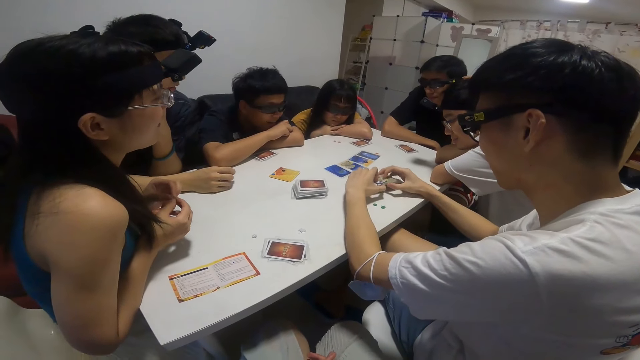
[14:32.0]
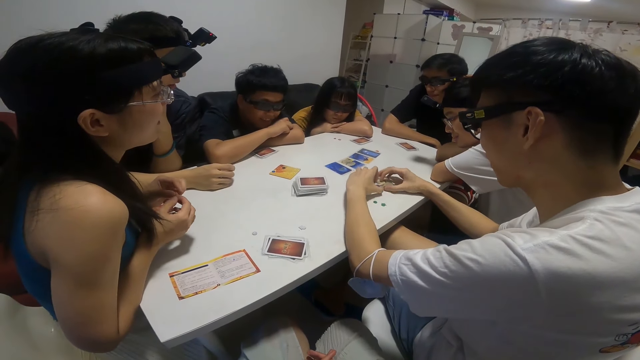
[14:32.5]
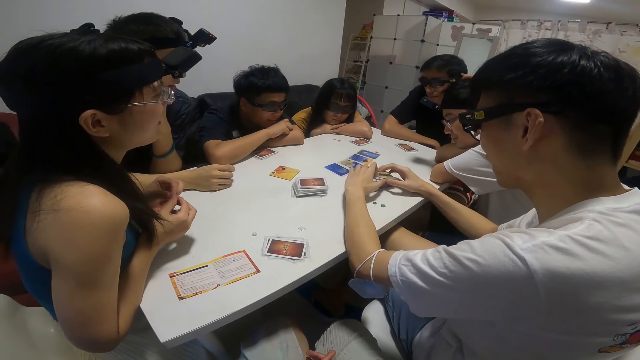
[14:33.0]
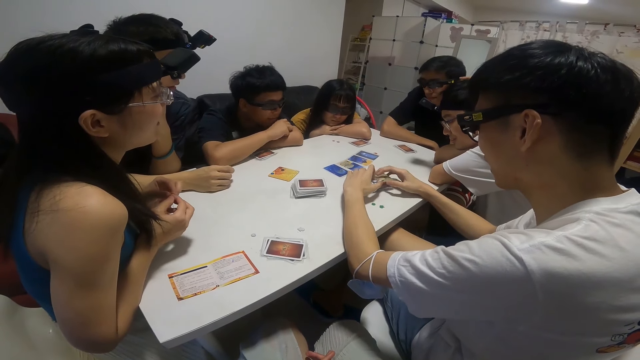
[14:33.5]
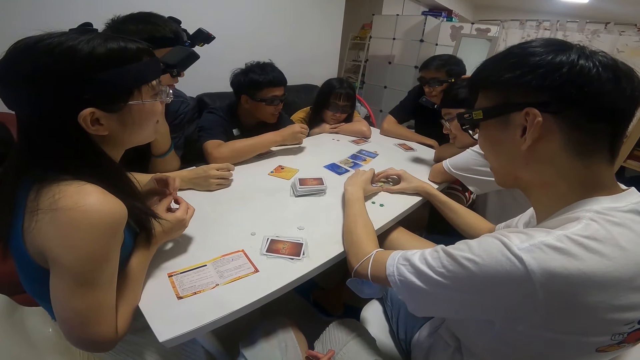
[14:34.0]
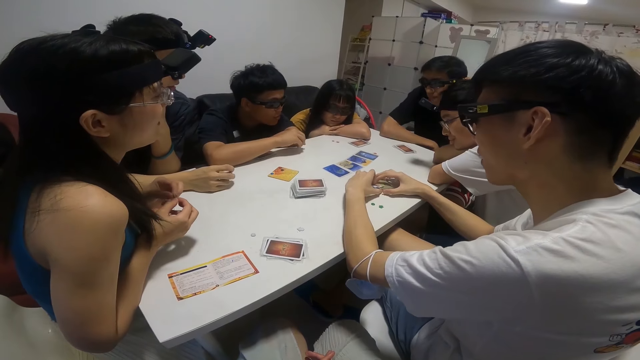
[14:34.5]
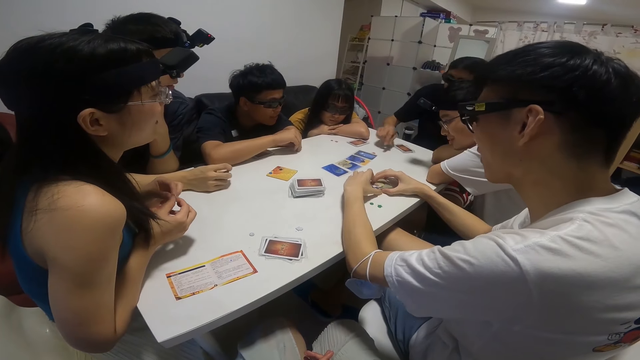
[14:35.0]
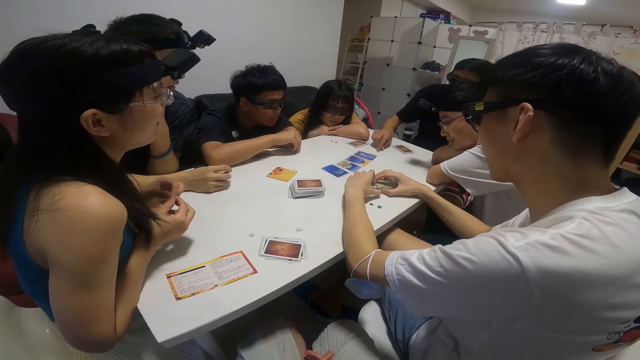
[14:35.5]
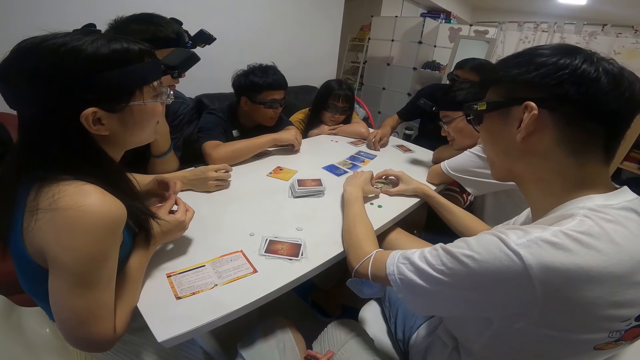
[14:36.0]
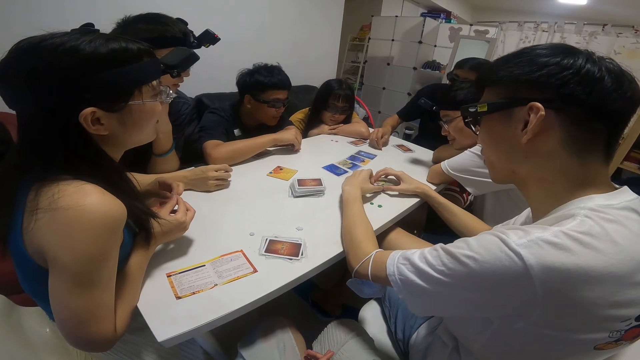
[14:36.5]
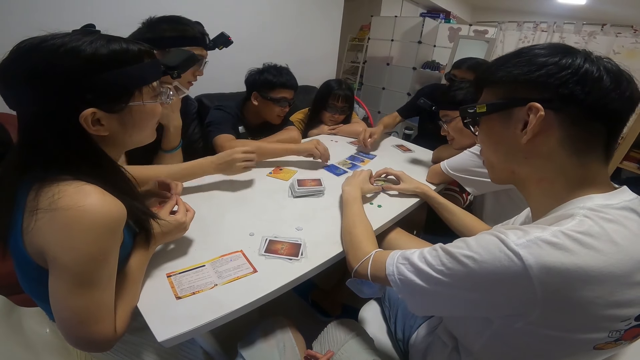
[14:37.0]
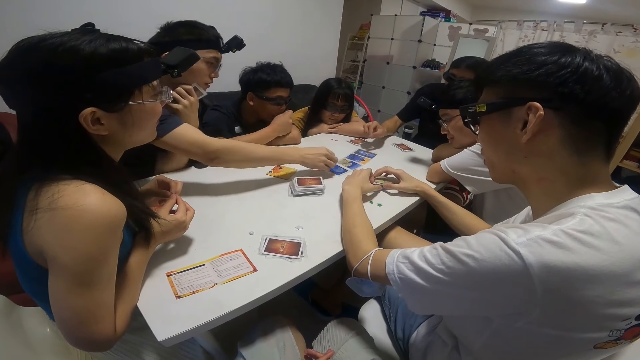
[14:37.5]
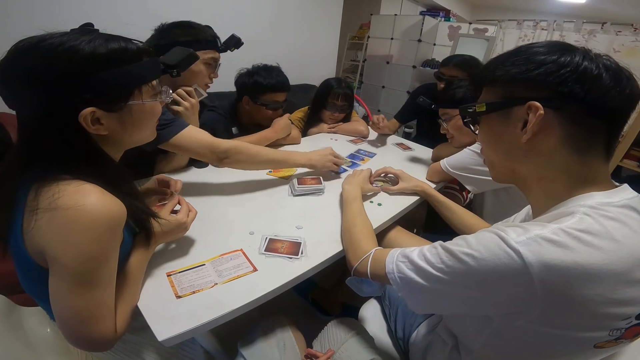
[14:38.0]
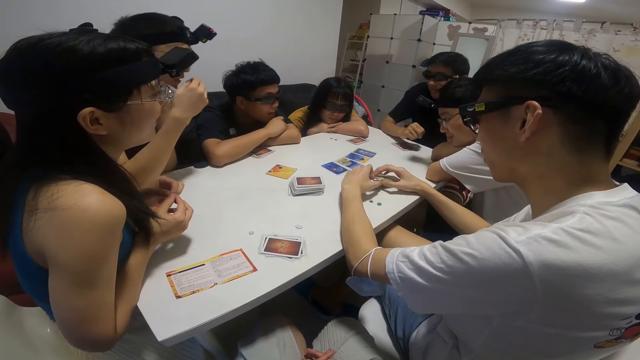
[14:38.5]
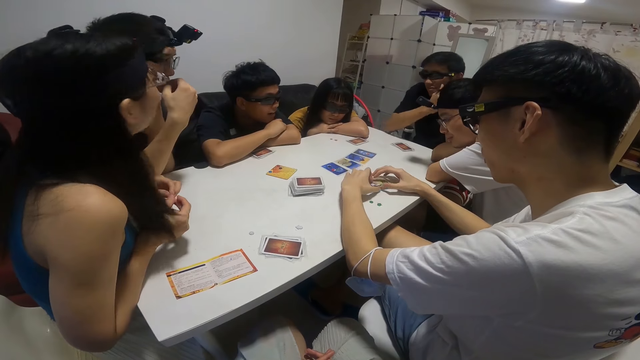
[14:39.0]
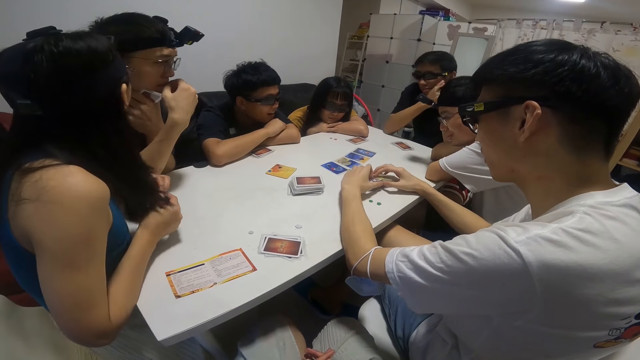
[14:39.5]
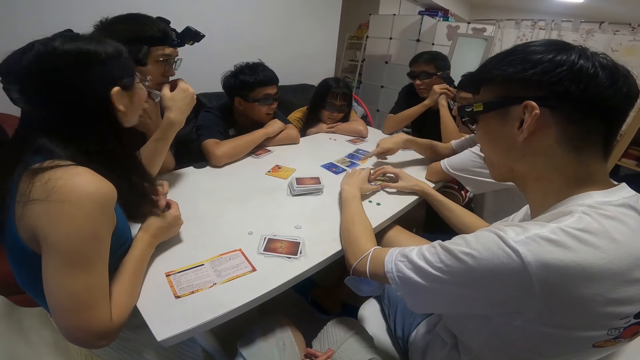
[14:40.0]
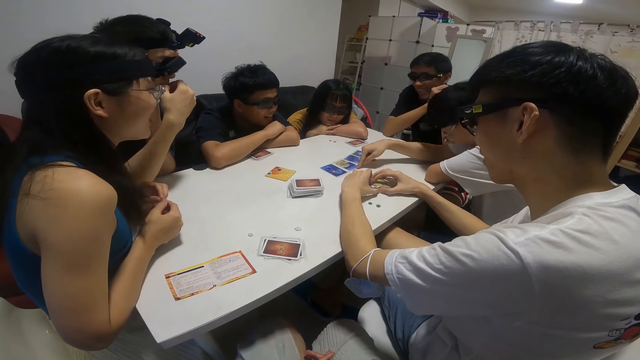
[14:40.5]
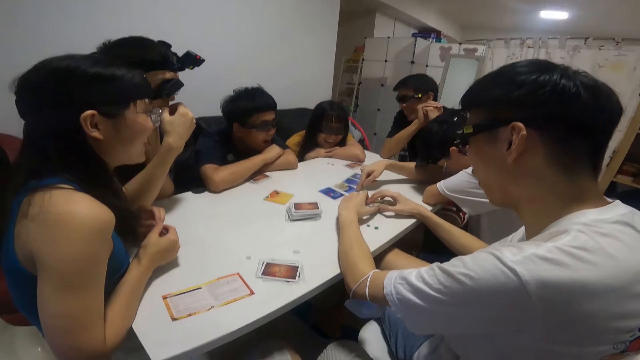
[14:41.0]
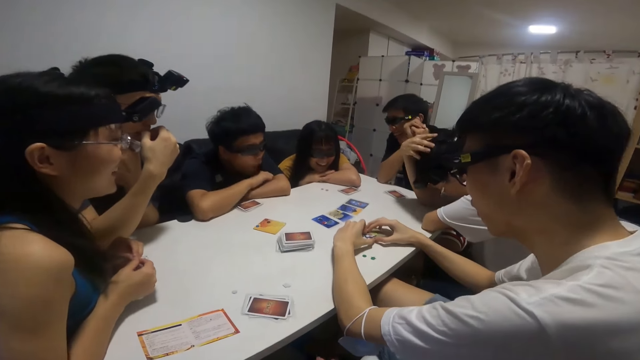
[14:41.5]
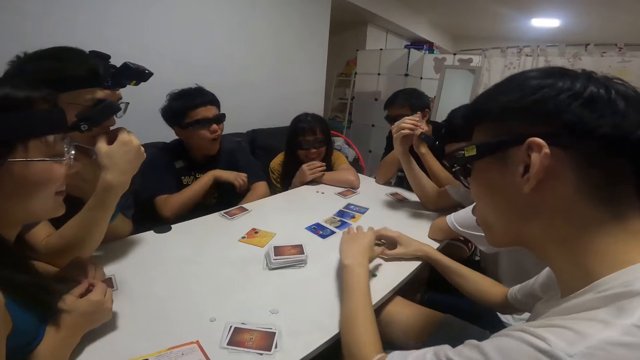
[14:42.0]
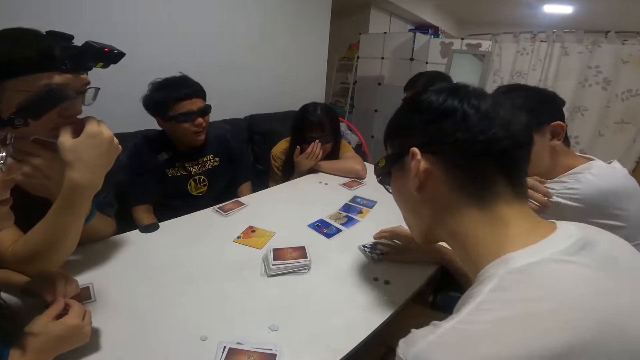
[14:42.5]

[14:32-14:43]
A man picks up the cards. A boy picks up a sticker from the table with his right hand. Another man picks up another sticker from the table with his right hand. Another man picks up another sticker from the table with his right hand. The camera wearer looks at the card on the table. Another man points at the cards on the table.

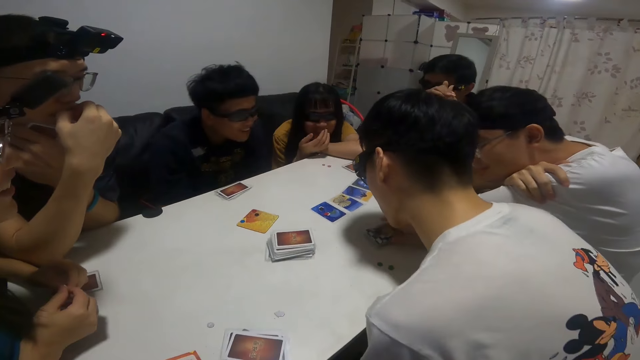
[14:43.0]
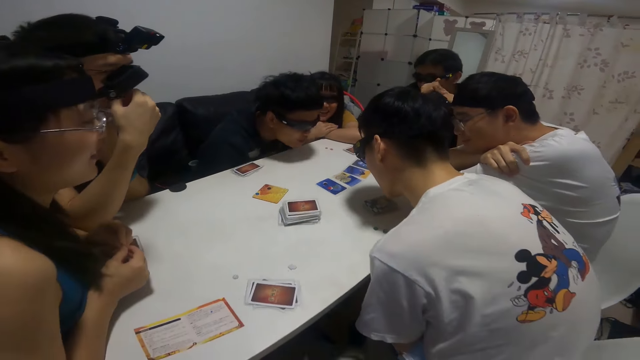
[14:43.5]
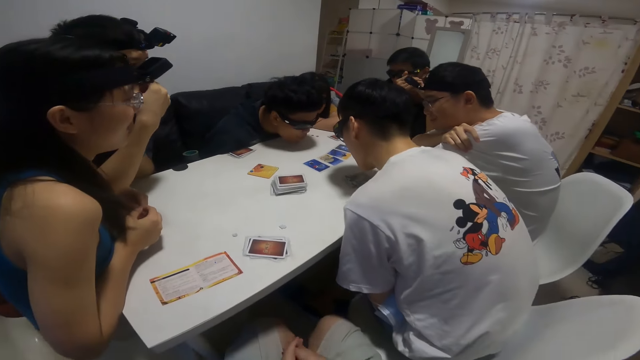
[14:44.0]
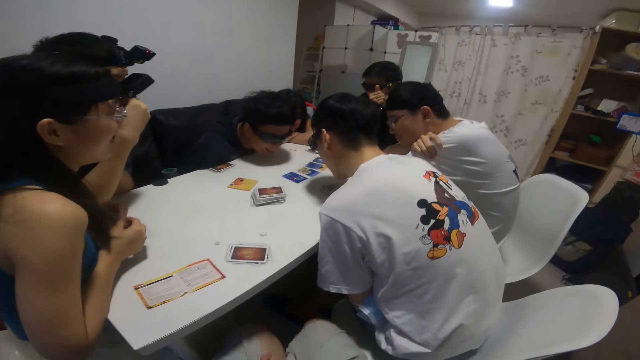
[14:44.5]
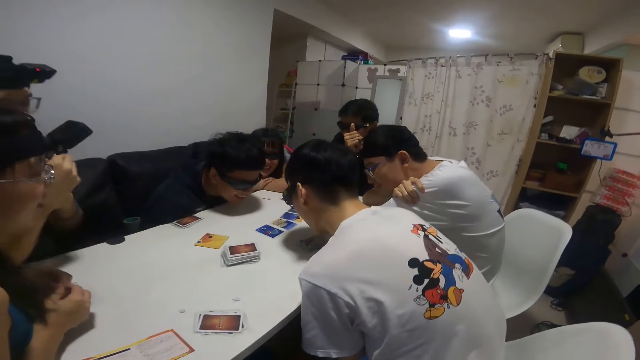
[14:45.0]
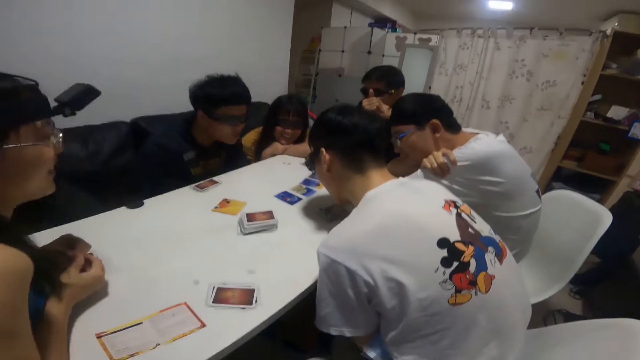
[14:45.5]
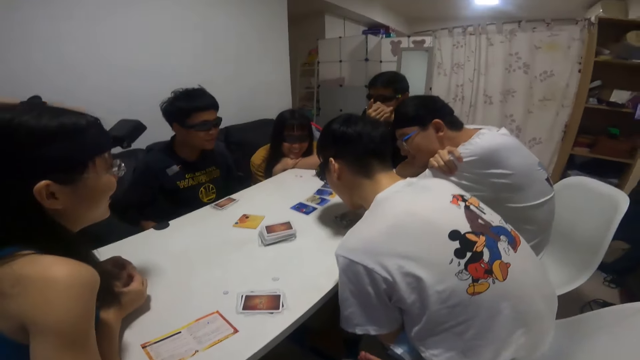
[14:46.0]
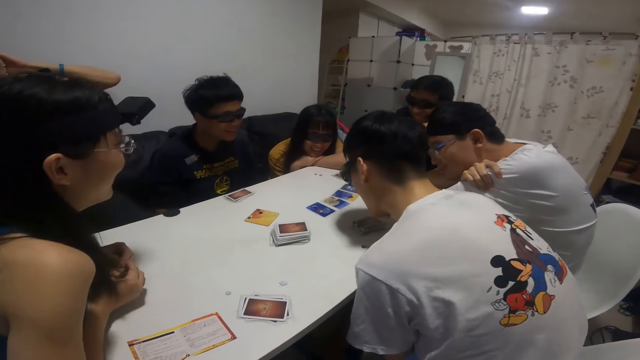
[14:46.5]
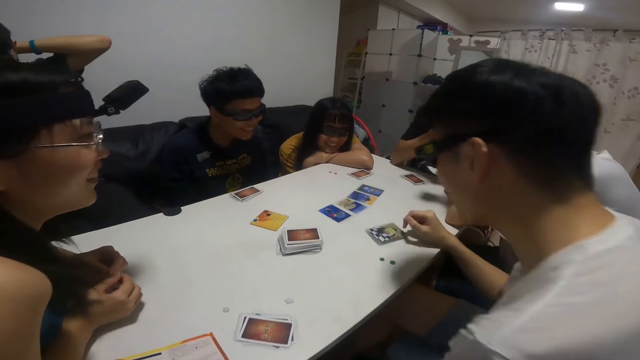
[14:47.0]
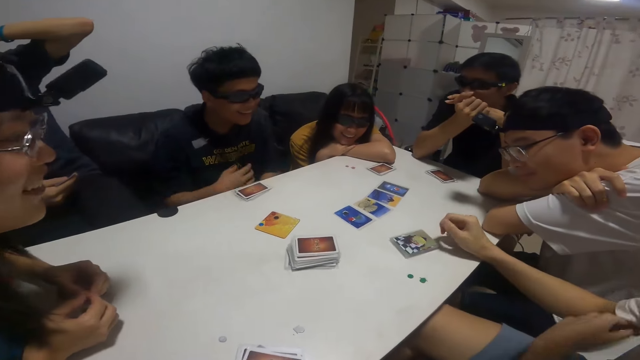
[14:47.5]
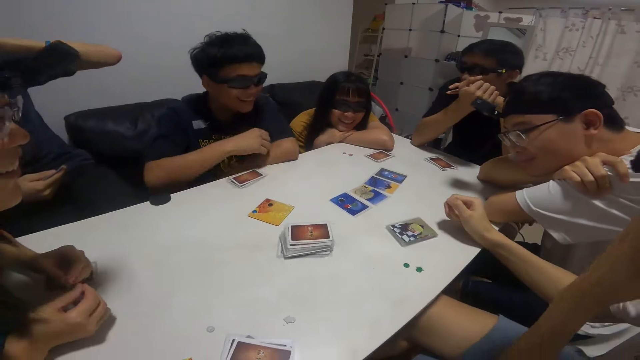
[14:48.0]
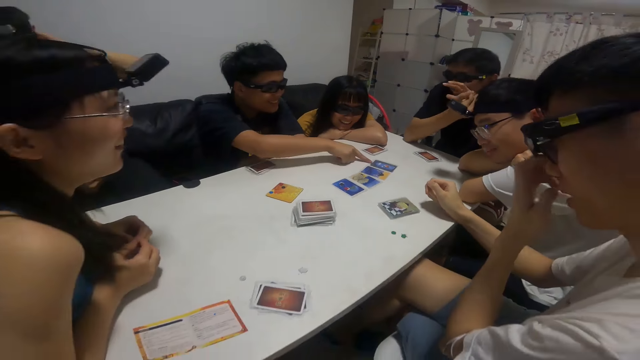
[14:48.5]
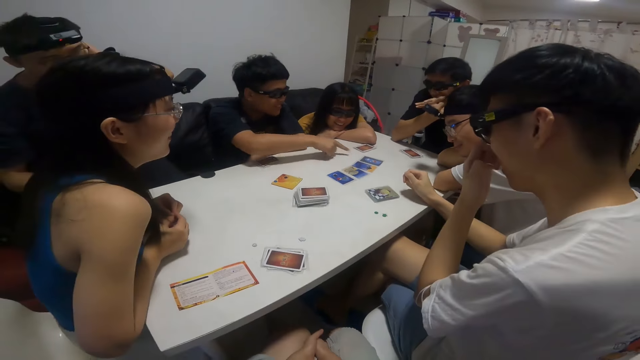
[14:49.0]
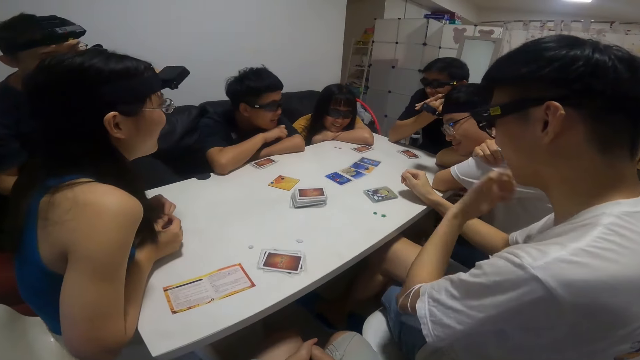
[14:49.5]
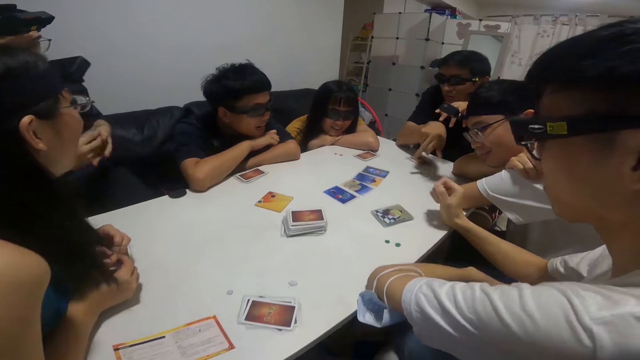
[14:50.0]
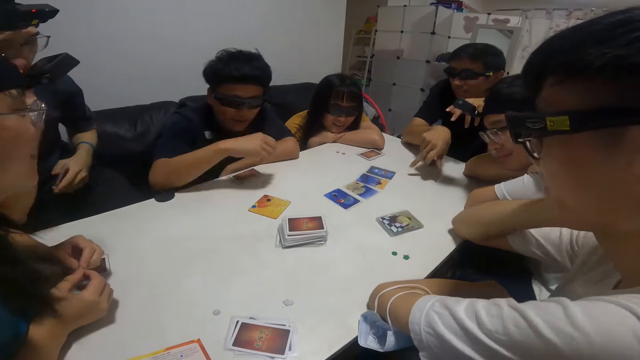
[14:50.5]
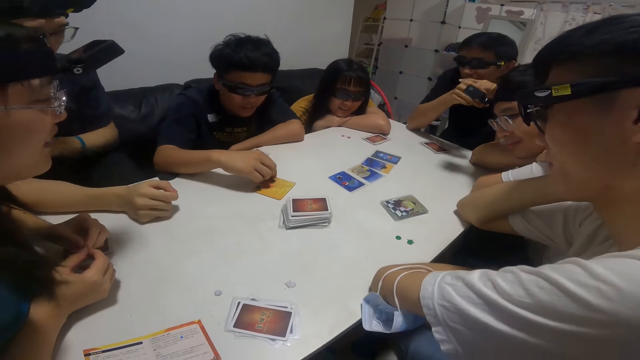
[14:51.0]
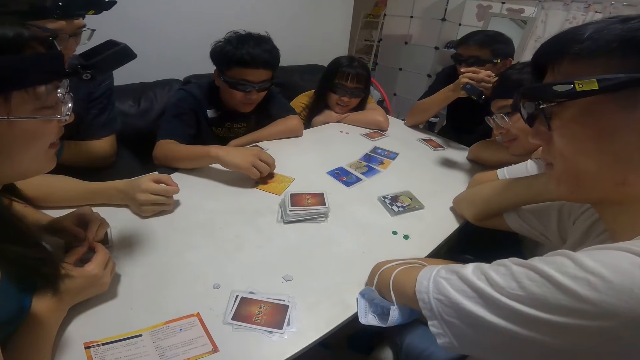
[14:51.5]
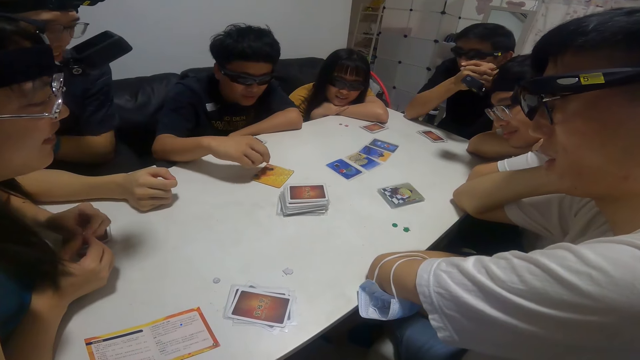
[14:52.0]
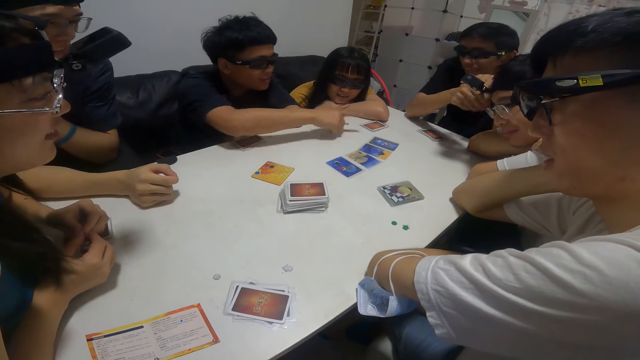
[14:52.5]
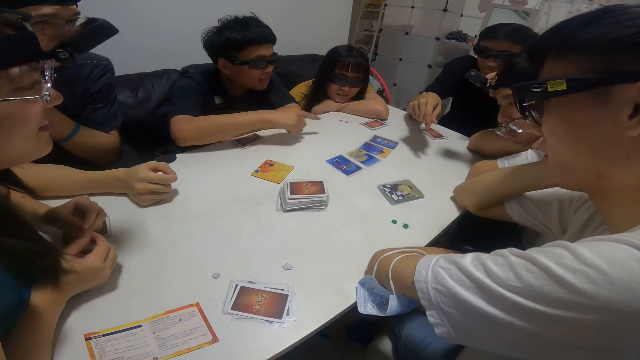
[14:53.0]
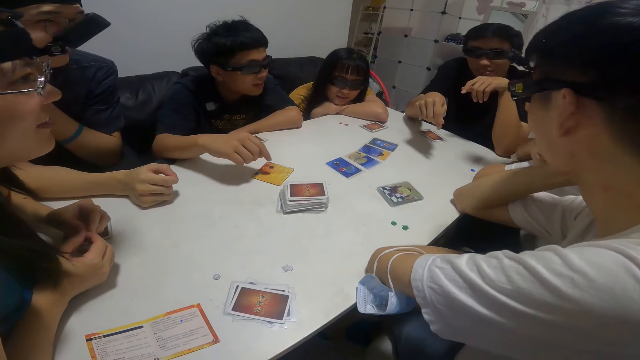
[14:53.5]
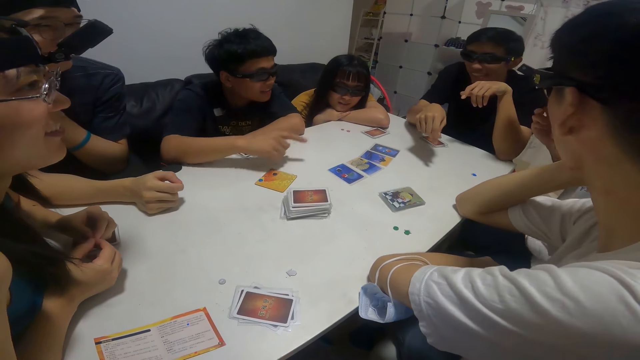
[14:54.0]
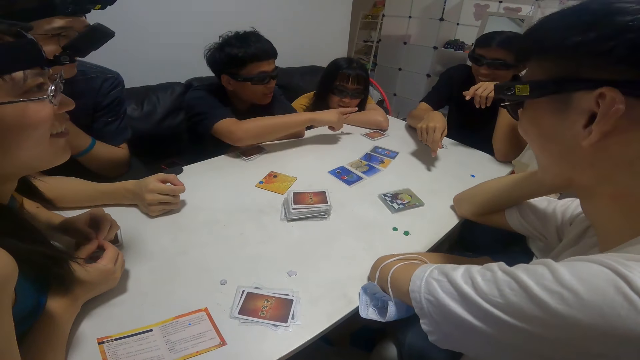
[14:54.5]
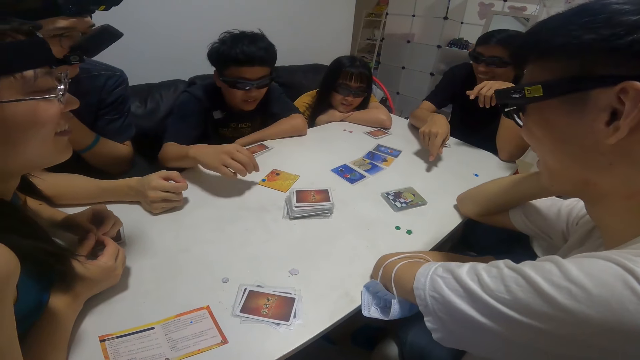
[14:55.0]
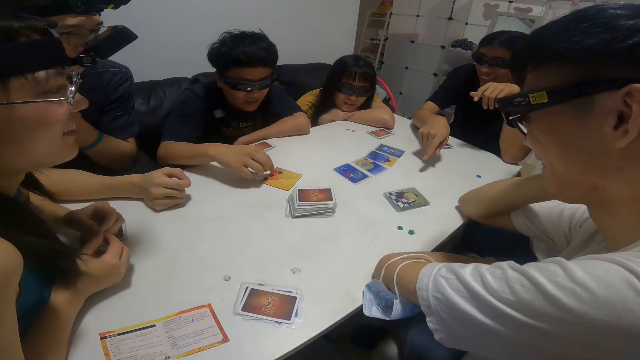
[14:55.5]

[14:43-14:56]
The camera wearer looks at the cards on the table. They converse. A man points at the cards on the table. The man converses with another man. The man converses with the other man again.
